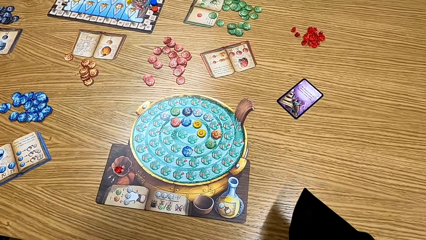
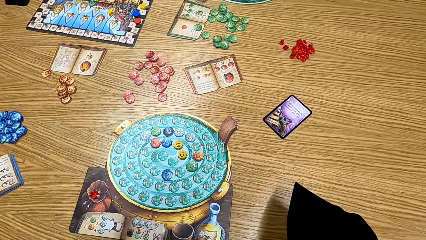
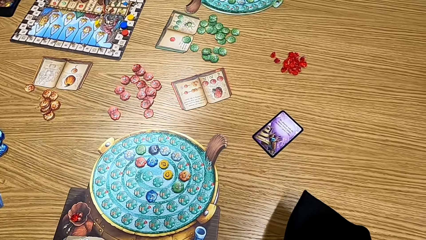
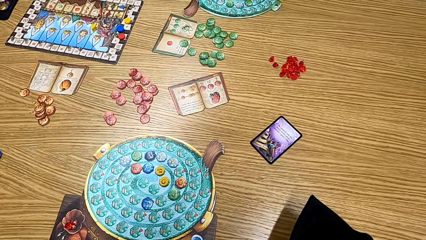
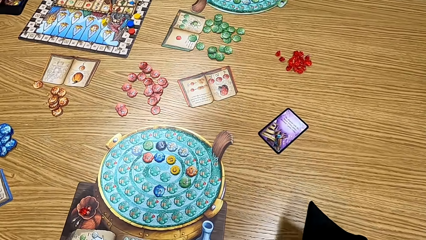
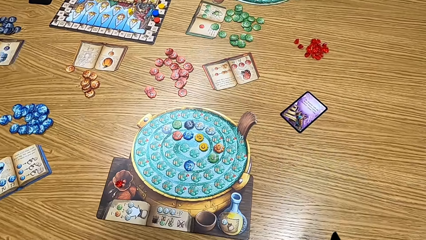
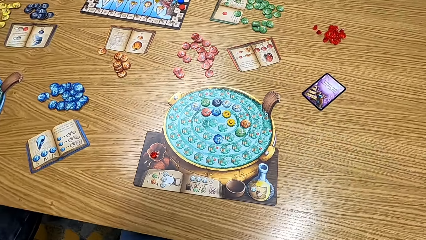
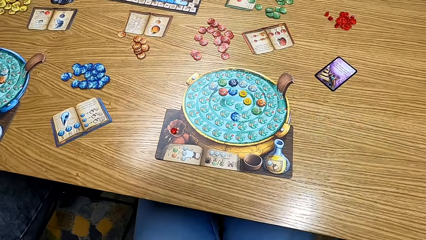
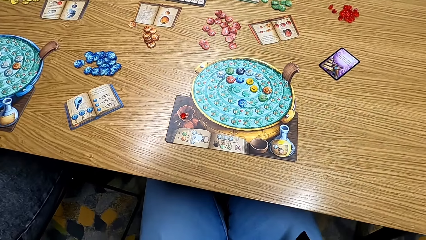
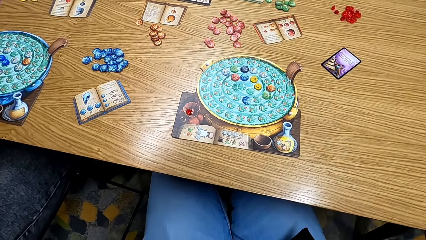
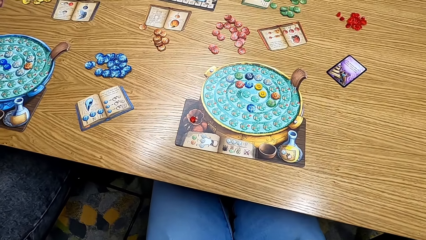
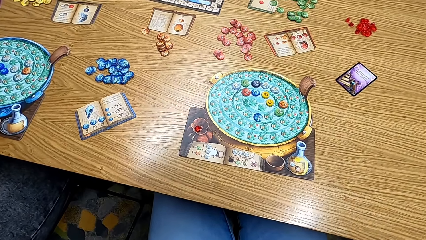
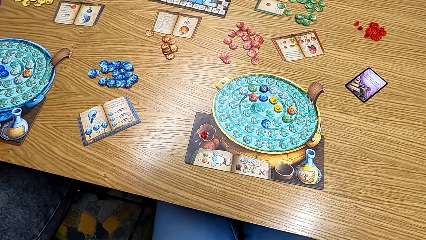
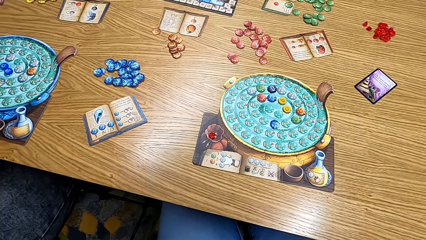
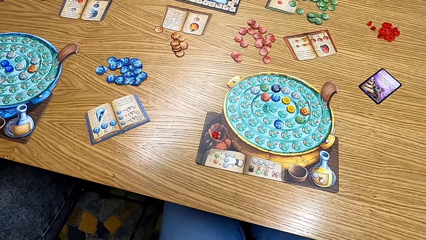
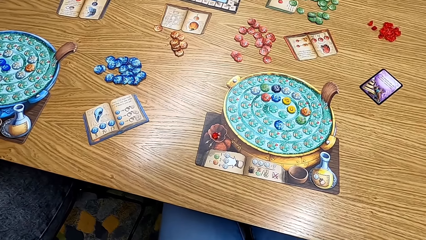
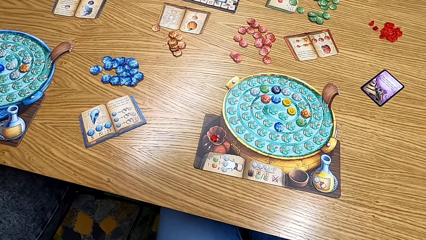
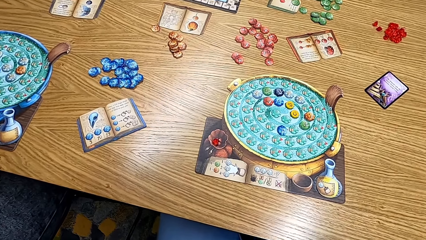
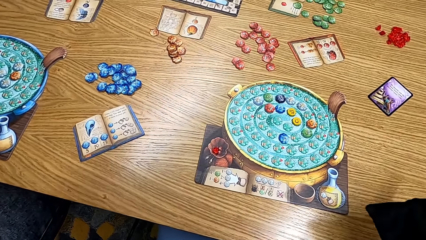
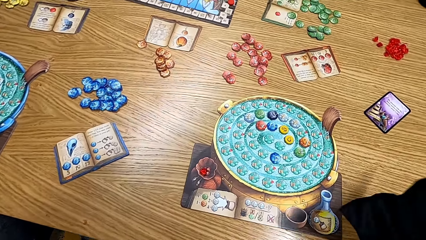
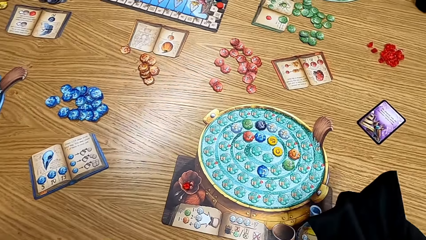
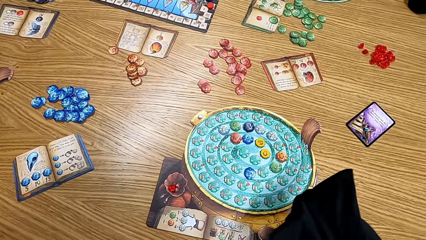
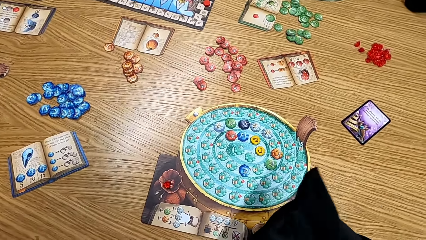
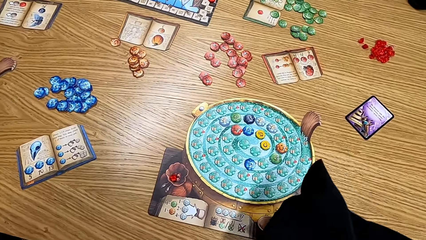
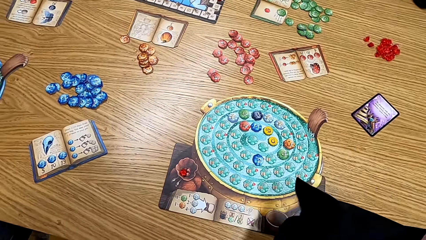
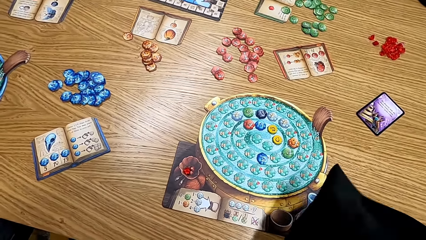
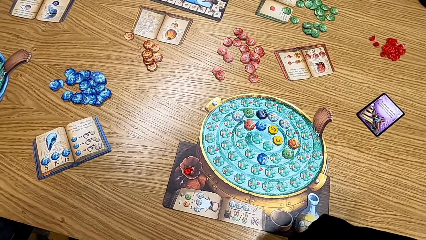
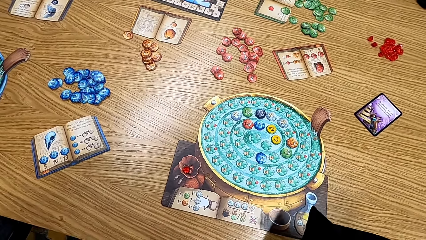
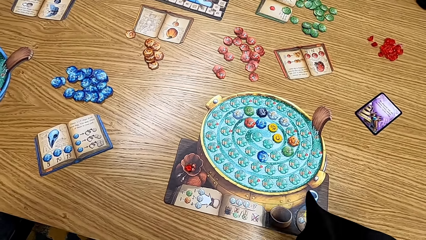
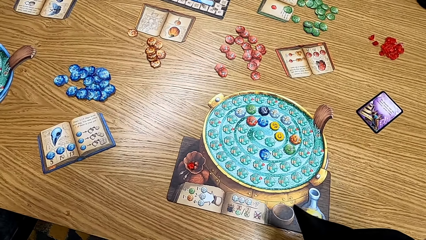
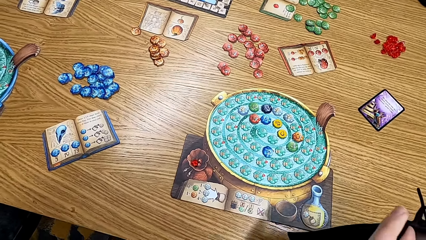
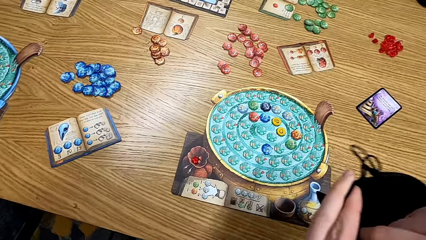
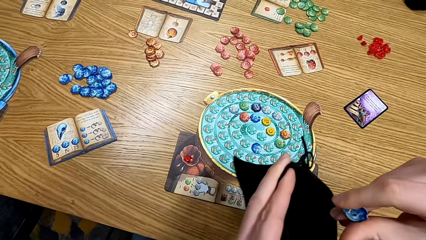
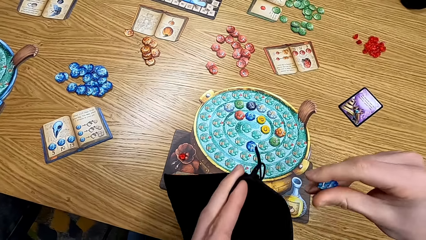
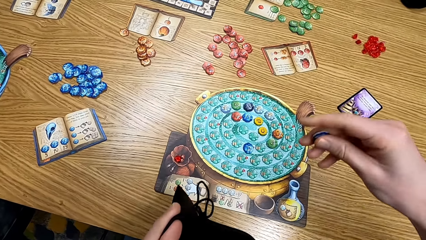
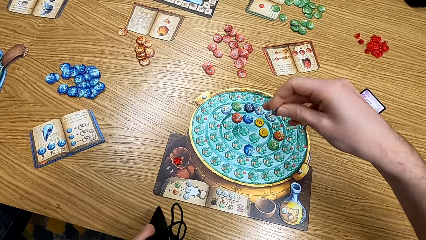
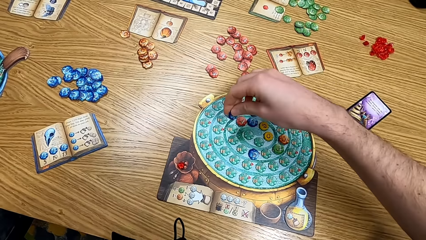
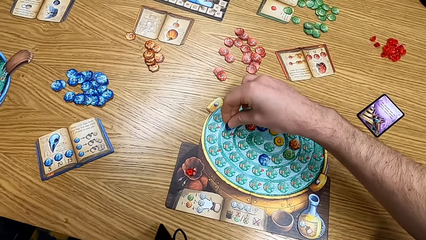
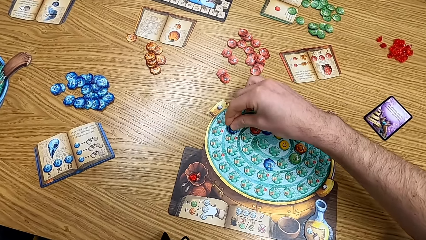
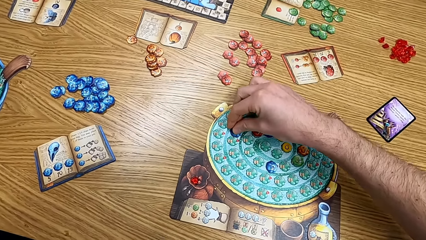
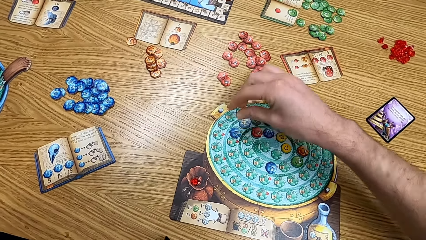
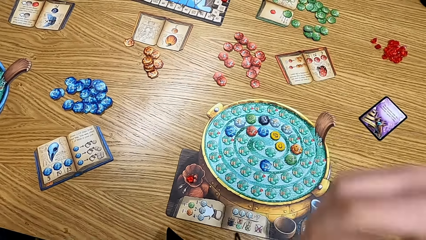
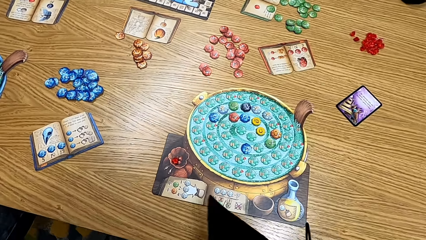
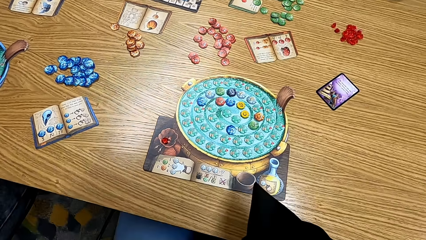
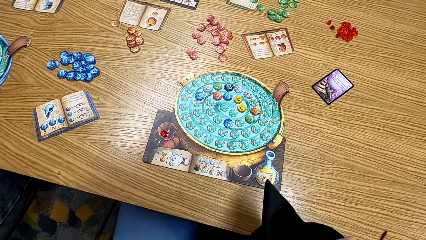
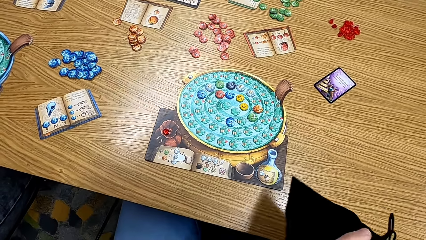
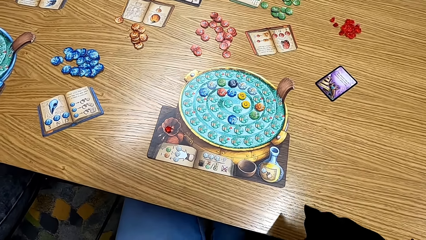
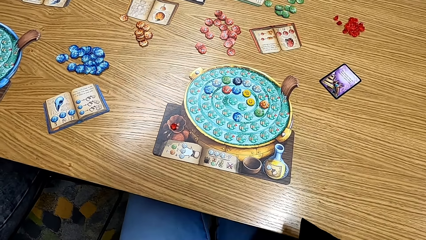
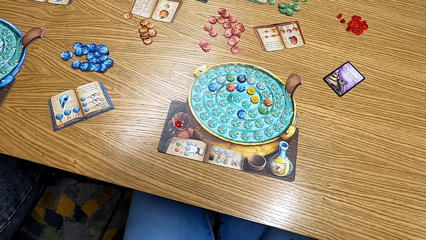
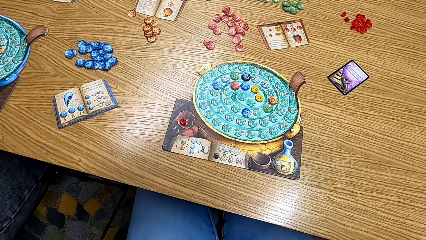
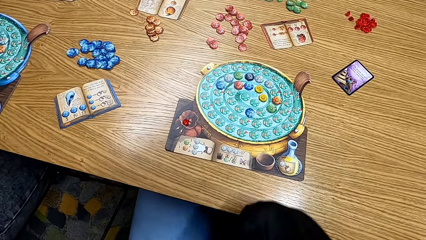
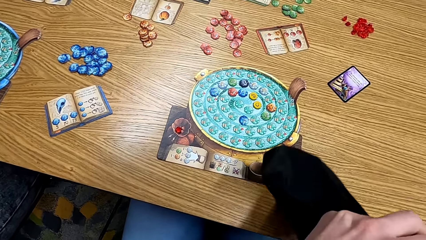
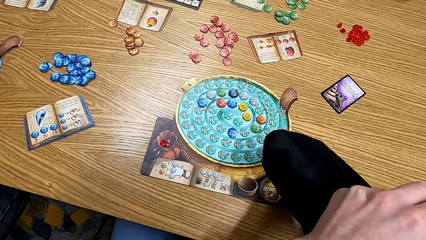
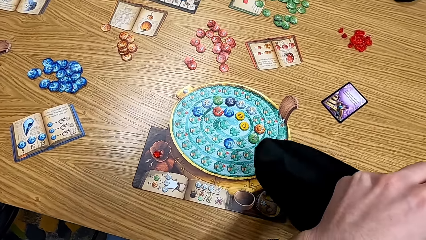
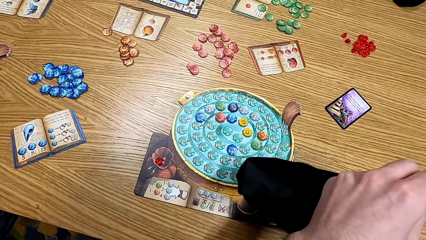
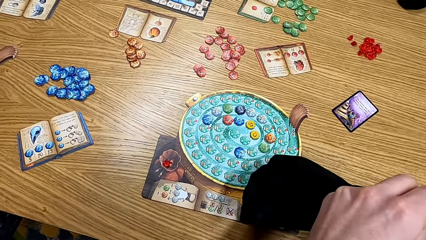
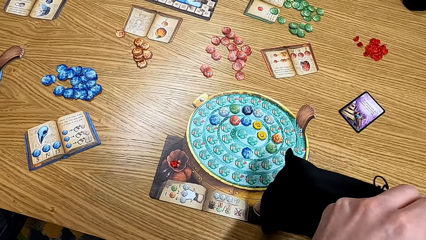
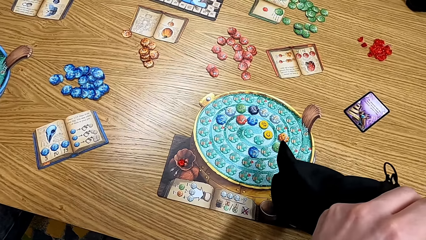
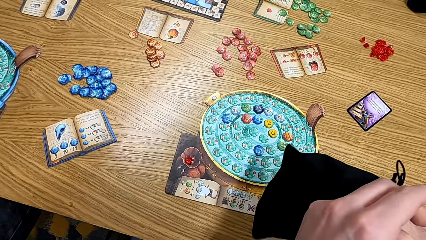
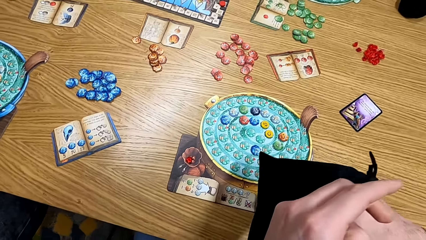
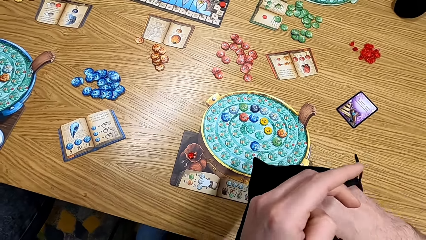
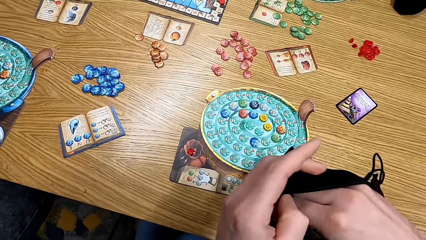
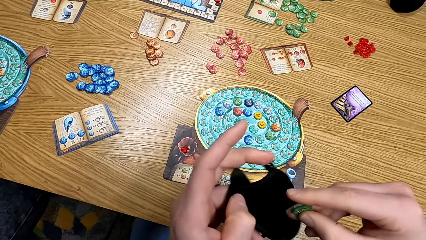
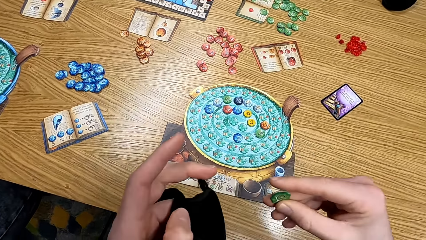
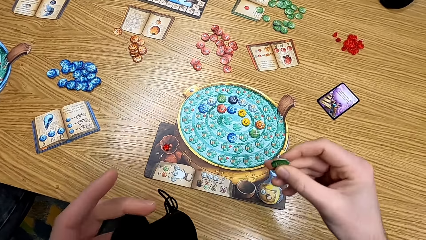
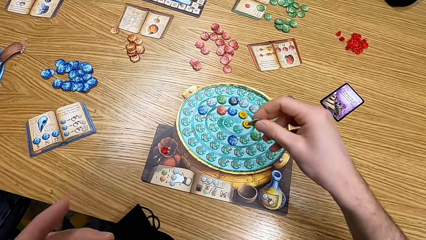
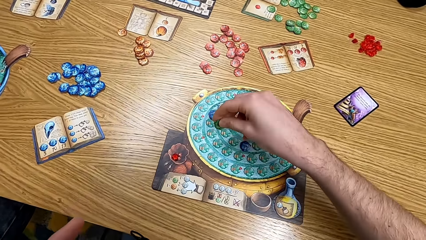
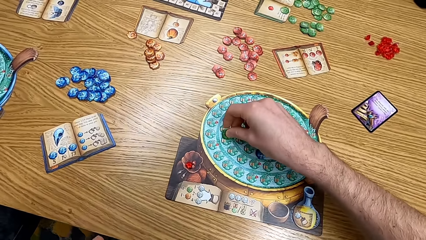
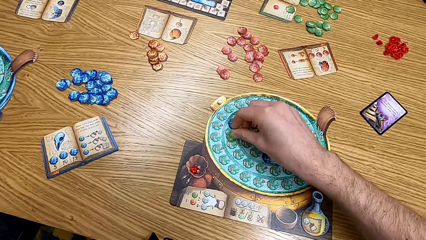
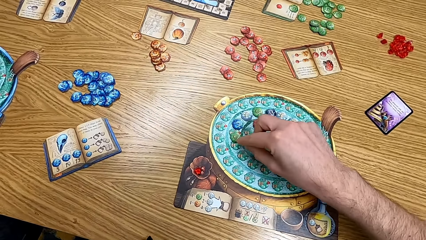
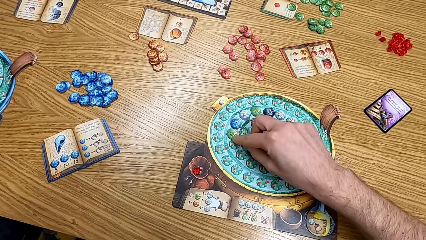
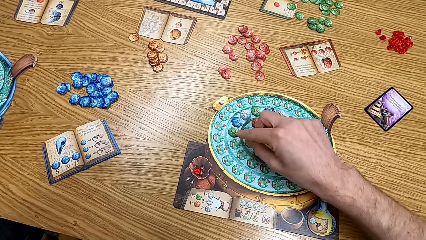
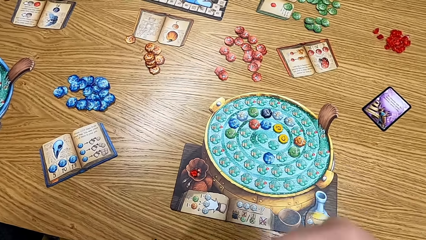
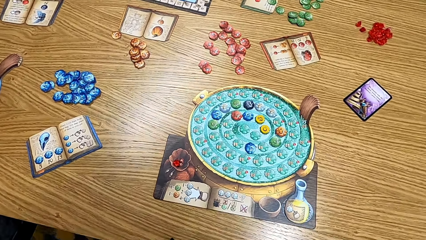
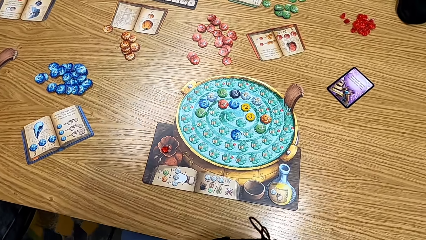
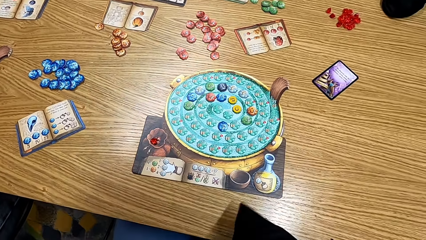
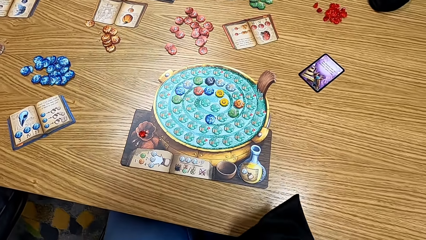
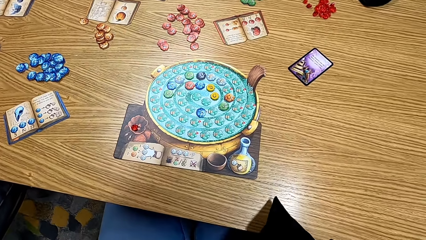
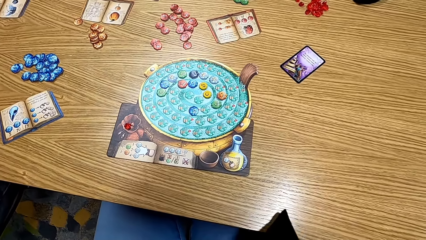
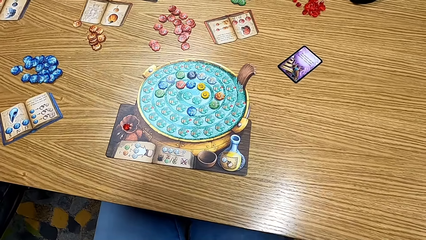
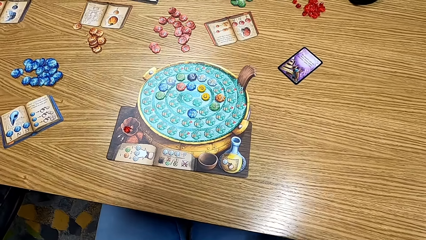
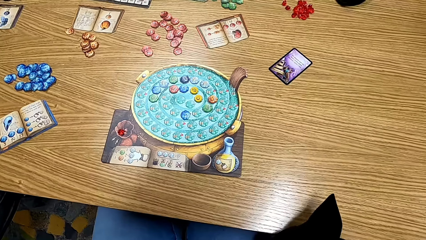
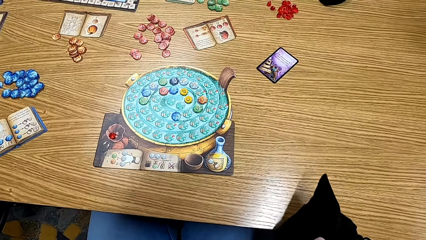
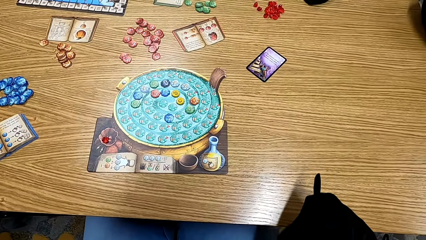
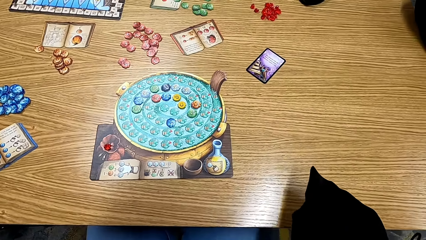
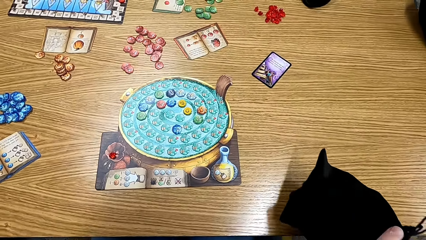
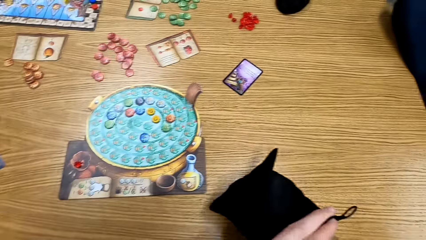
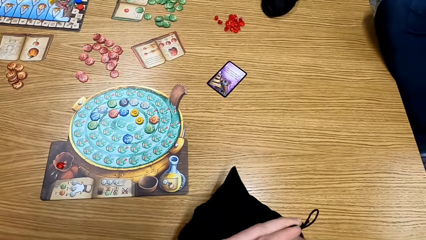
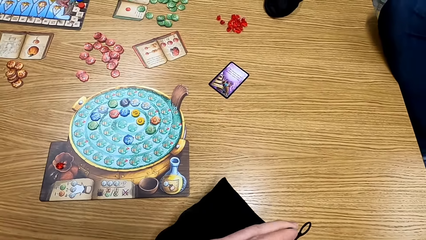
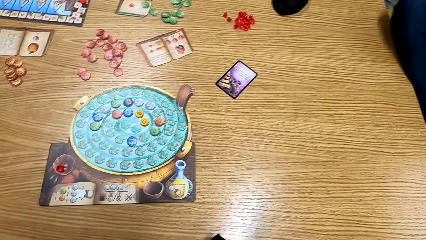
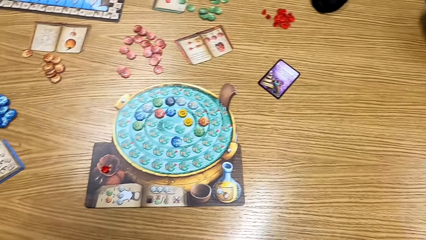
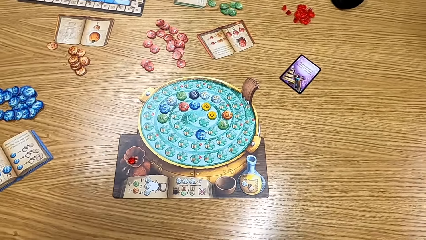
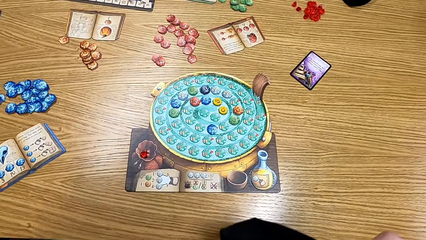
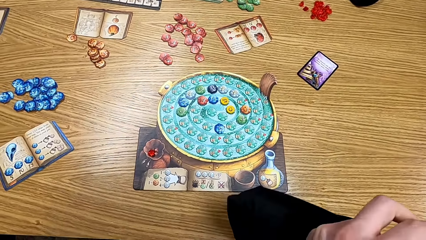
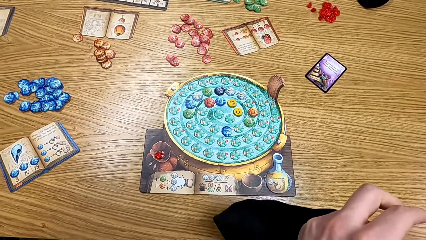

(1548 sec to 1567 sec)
The camera wearer picks a chip from the bag. They shake the bag and pick the card from the bag. They place the chip on the board. They pick the chip from the bag. They place the chip on the board. They pick the chip from the bag.
